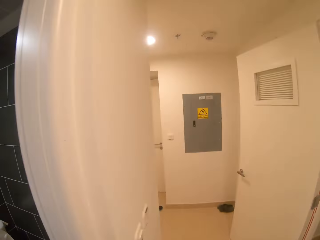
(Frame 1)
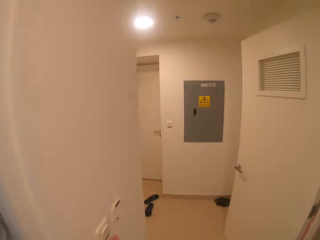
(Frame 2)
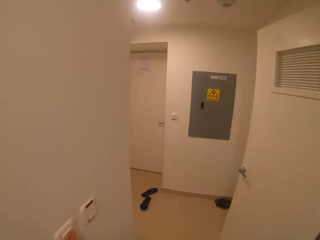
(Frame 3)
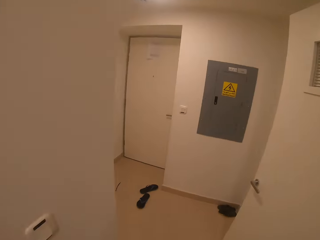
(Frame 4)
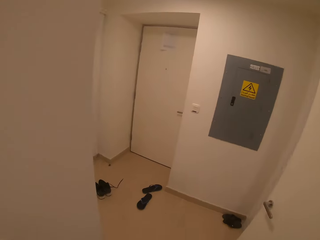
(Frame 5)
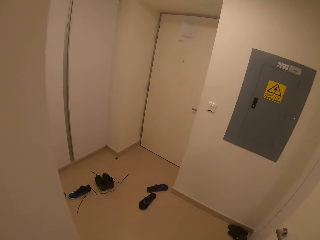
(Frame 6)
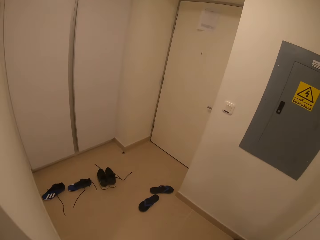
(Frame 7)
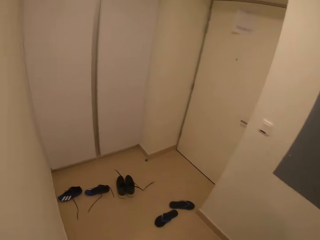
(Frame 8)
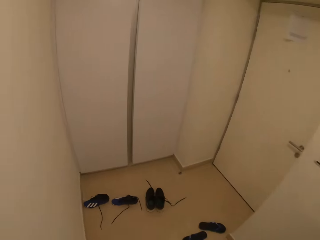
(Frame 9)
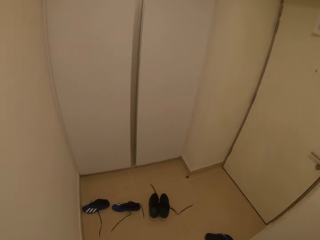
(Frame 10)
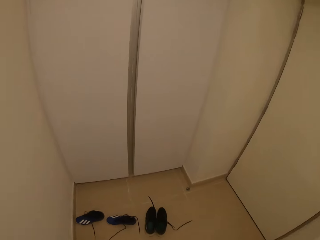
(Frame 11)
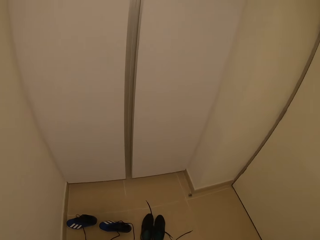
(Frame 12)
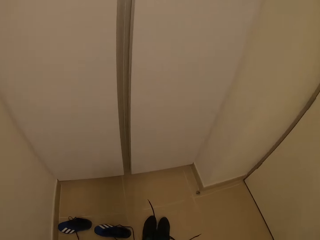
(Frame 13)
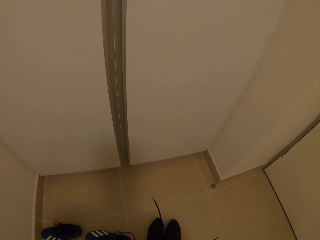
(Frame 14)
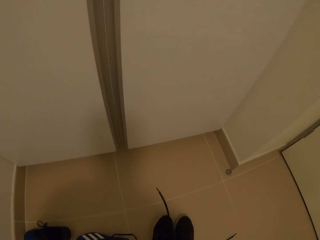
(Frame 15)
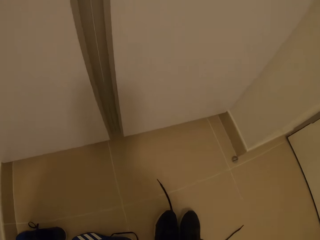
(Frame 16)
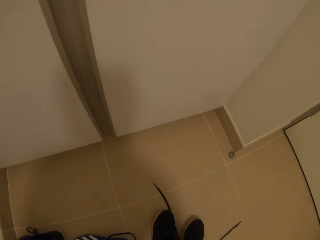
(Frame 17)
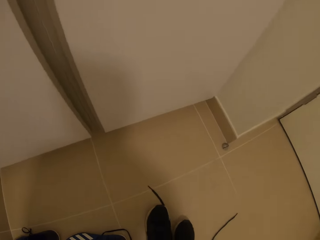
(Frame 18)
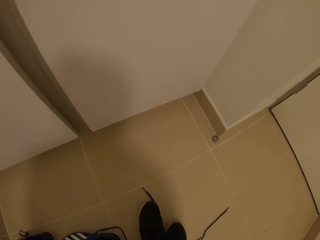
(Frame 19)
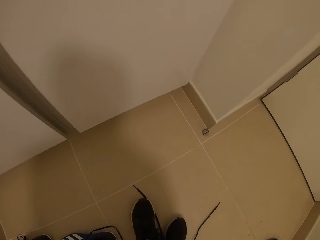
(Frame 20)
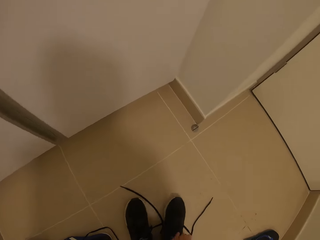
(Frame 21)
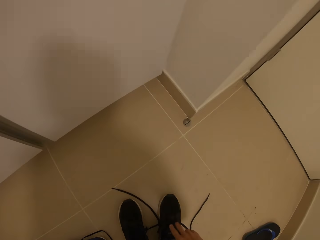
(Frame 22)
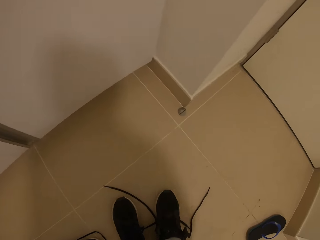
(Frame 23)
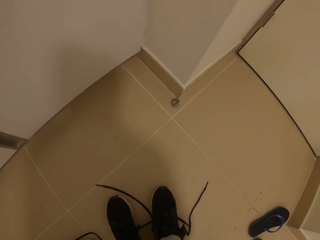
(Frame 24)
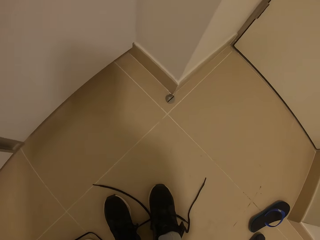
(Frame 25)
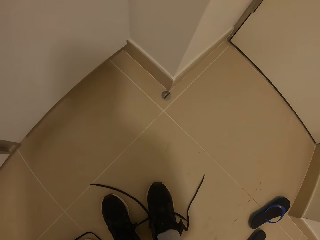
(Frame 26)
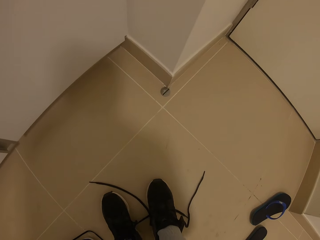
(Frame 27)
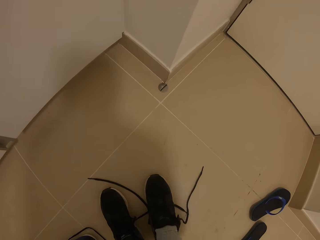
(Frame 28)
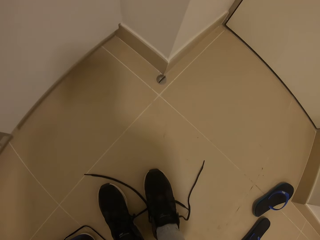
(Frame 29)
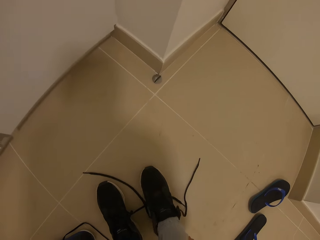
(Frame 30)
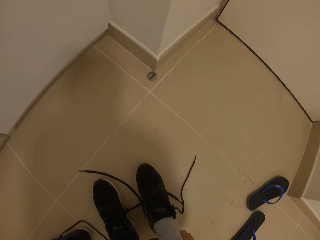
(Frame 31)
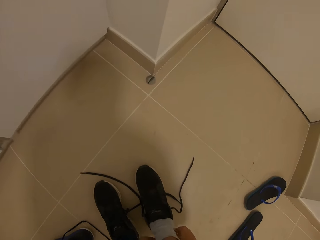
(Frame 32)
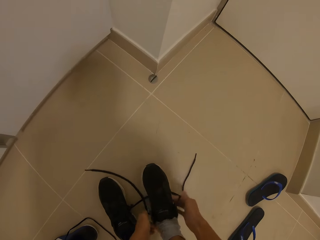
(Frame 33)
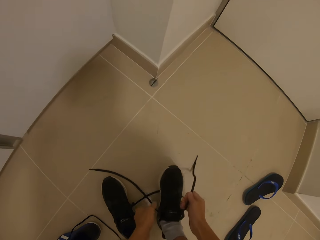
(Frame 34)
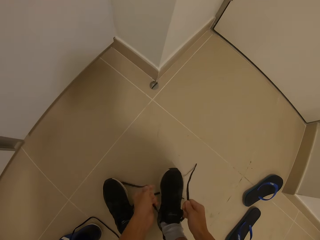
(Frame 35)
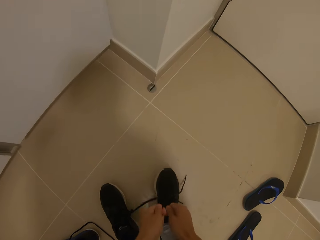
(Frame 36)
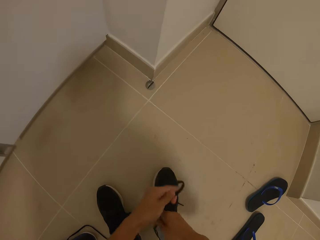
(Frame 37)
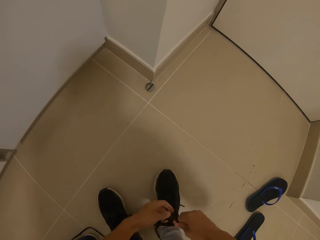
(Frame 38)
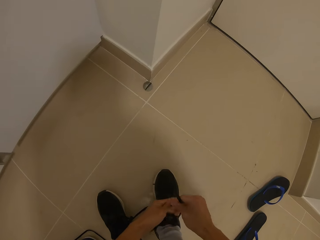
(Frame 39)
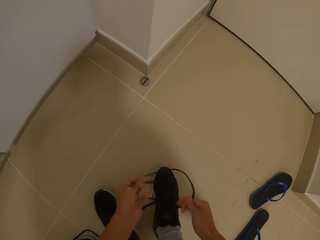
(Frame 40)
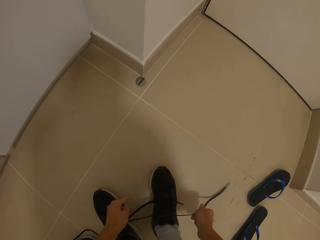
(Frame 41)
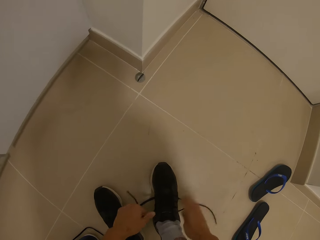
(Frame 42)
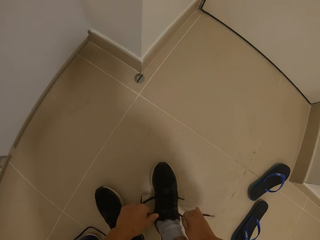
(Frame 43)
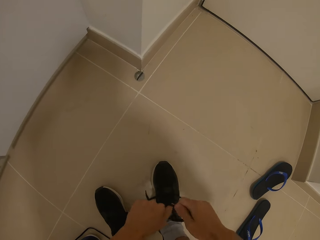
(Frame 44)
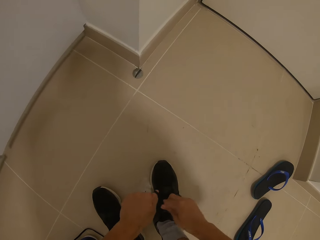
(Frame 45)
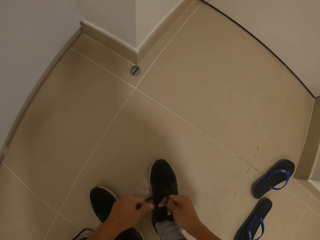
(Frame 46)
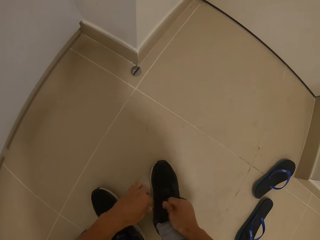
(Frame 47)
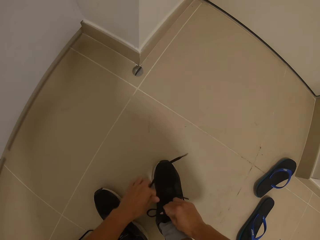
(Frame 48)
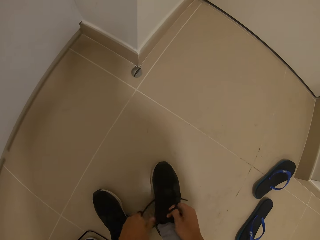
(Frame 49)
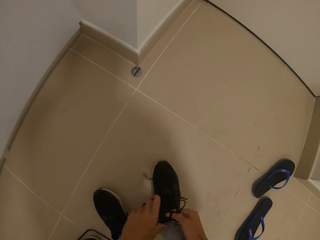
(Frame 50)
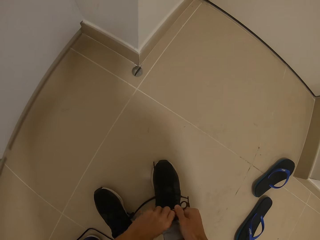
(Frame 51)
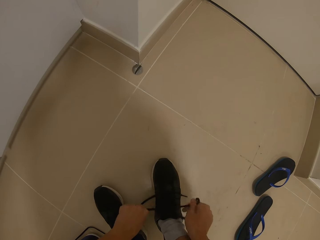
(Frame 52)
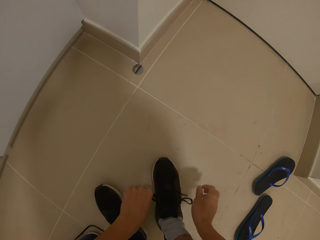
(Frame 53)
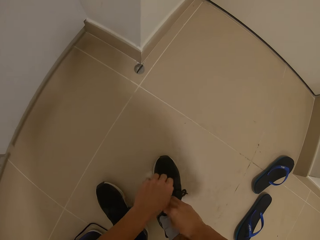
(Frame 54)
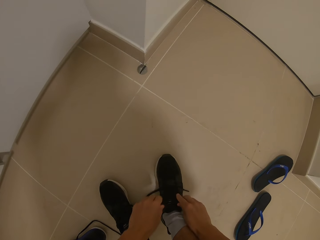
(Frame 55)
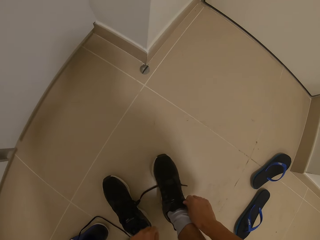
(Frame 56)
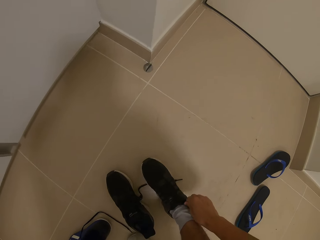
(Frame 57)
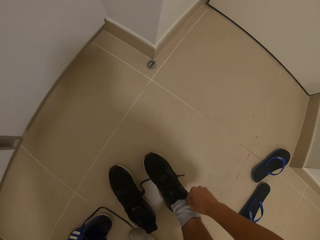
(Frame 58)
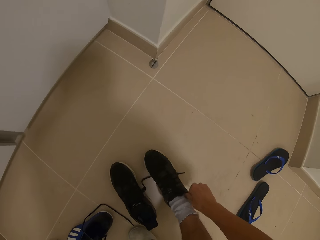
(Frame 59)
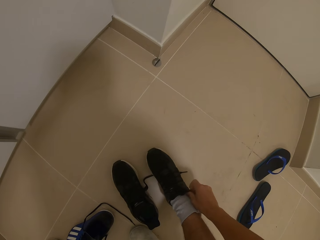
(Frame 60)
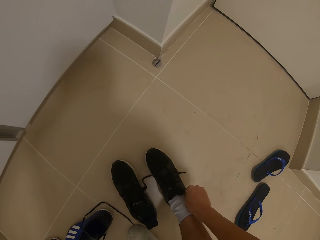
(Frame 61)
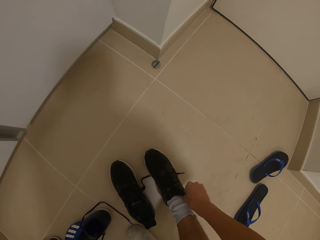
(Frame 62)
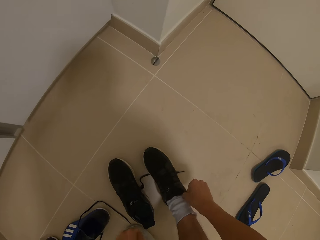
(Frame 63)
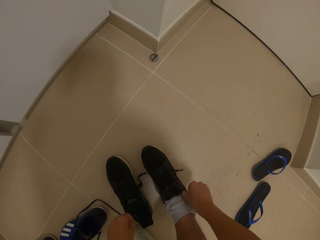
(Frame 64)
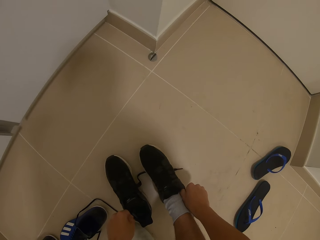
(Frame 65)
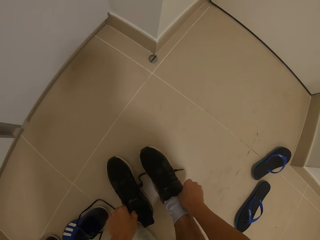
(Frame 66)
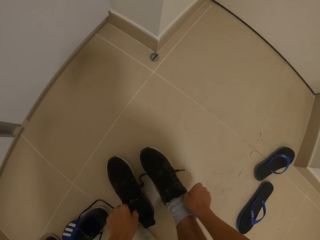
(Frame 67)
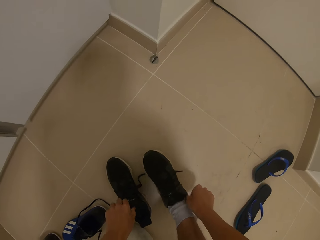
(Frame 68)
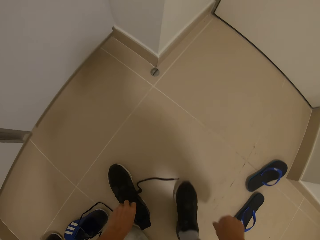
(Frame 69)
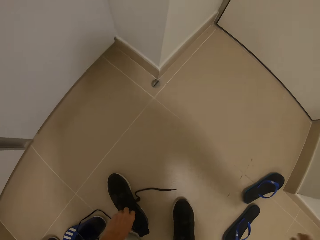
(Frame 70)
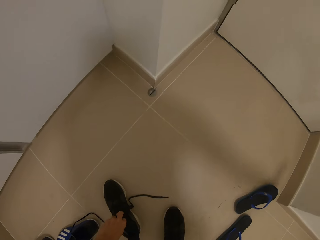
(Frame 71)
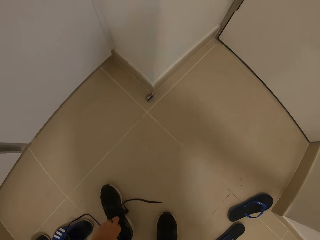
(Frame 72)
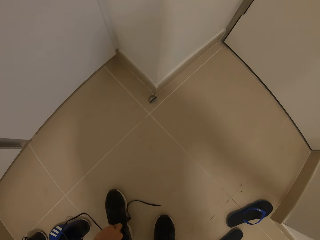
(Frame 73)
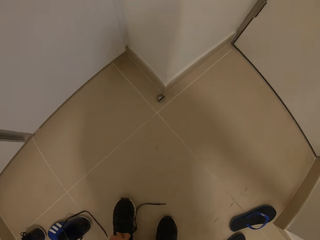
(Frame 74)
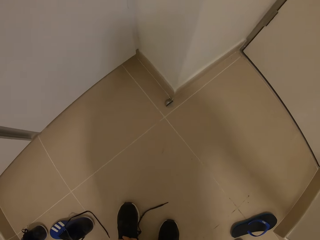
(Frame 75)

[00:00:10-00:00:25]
The camera wearer turns around. He walks around and bends down. He pulls the right shoe of a pair of sneakers on the ground with his right hand. He puts on the right shoe of the pair of sneakers on the ground. He ties the laces on the right shoe of the pair of sneakers on the ground with both hands. He tucks in the shoe laces in the shoe. He pulls the left shoe of the pair of sneakers on the ground with his left hand.

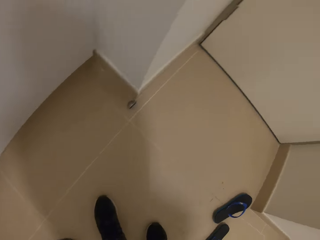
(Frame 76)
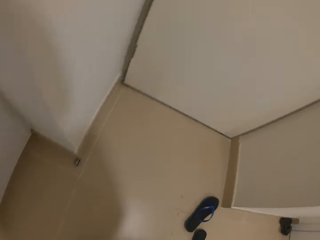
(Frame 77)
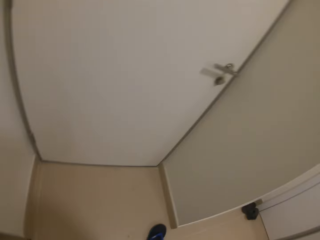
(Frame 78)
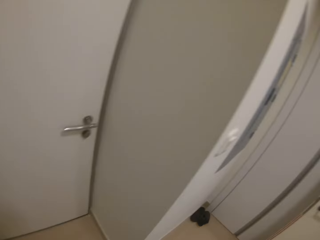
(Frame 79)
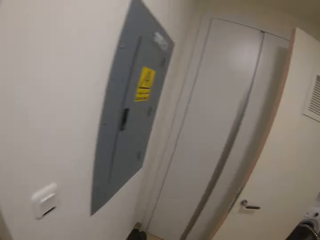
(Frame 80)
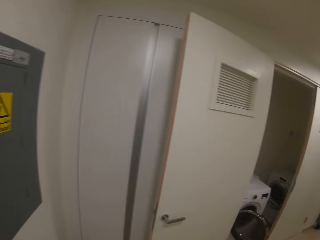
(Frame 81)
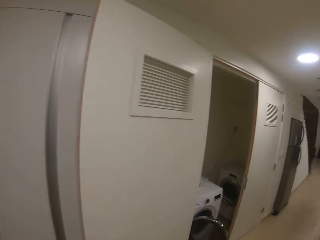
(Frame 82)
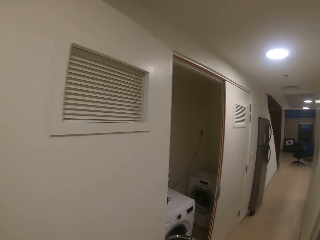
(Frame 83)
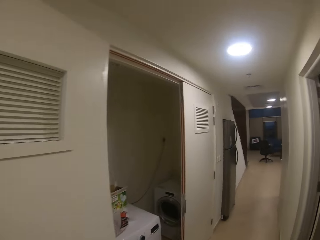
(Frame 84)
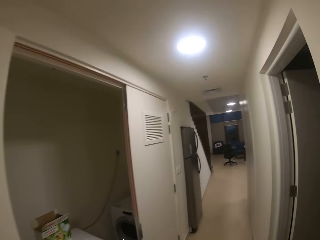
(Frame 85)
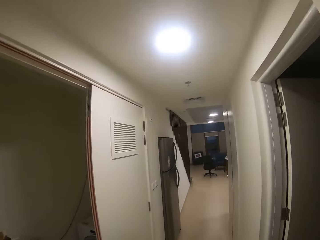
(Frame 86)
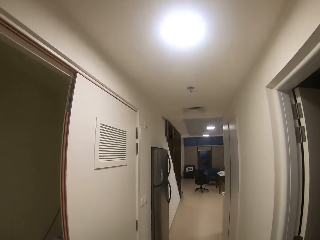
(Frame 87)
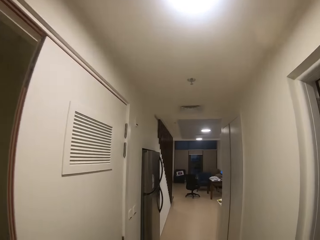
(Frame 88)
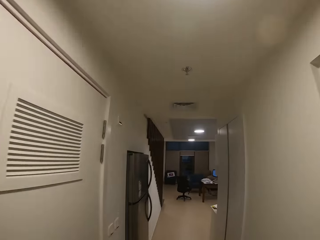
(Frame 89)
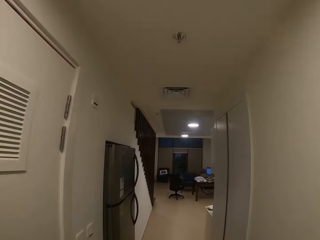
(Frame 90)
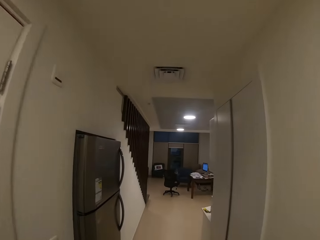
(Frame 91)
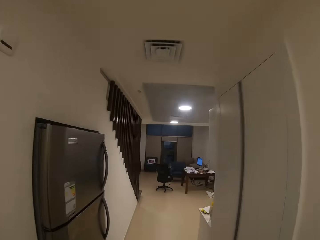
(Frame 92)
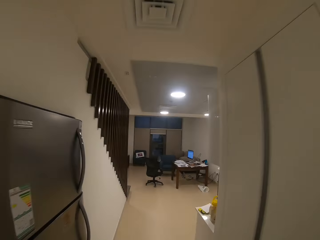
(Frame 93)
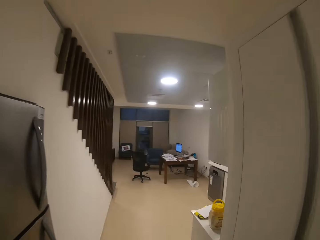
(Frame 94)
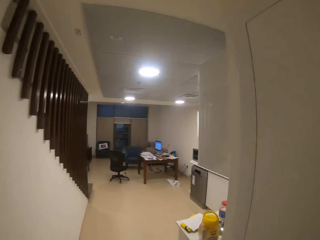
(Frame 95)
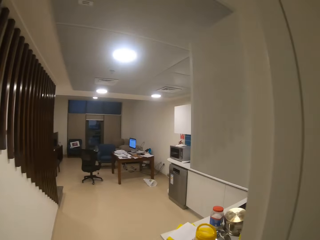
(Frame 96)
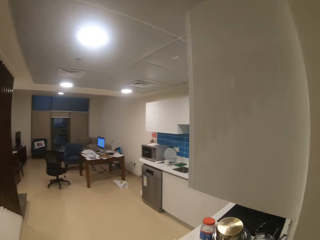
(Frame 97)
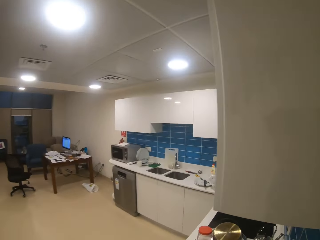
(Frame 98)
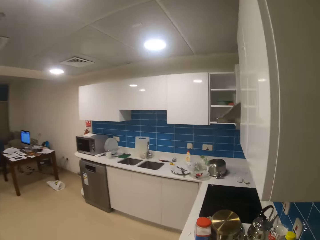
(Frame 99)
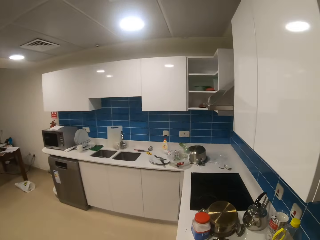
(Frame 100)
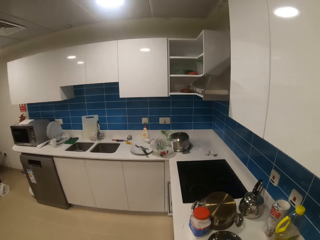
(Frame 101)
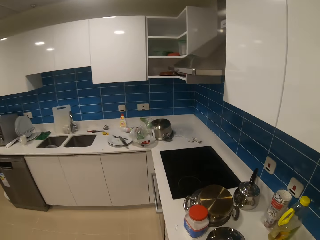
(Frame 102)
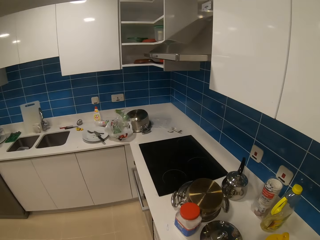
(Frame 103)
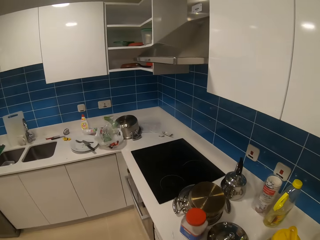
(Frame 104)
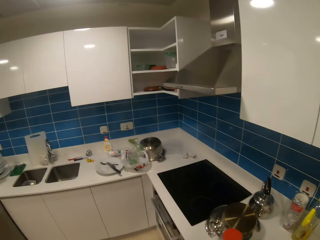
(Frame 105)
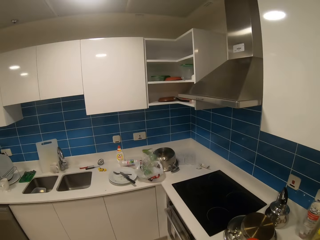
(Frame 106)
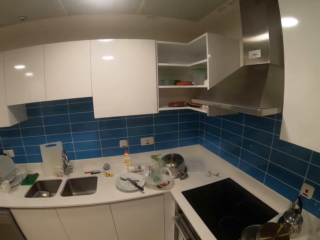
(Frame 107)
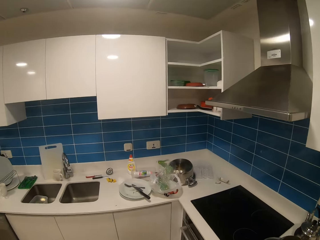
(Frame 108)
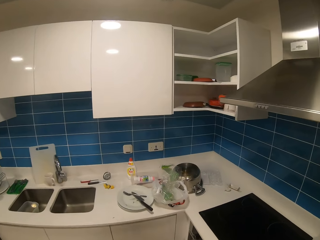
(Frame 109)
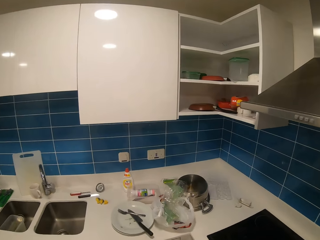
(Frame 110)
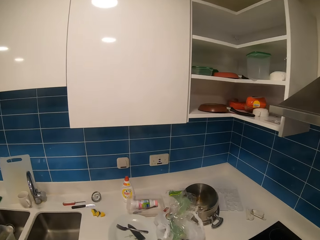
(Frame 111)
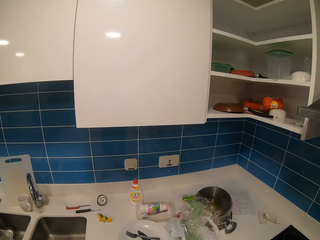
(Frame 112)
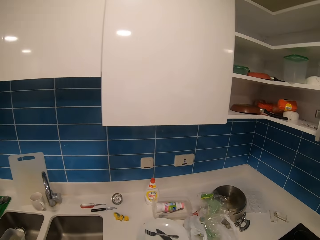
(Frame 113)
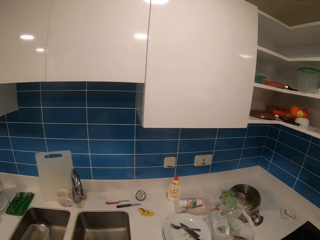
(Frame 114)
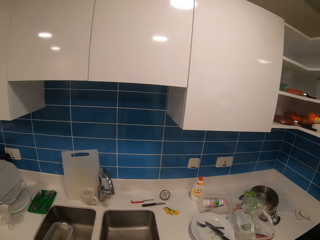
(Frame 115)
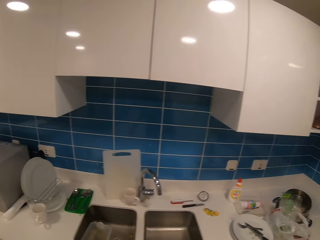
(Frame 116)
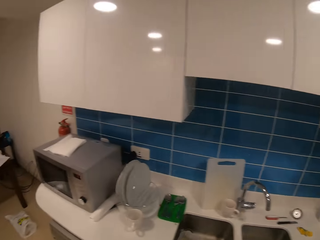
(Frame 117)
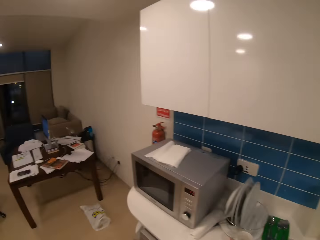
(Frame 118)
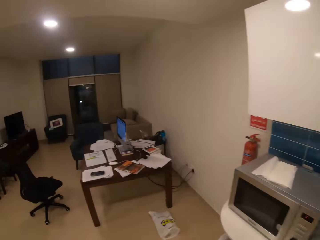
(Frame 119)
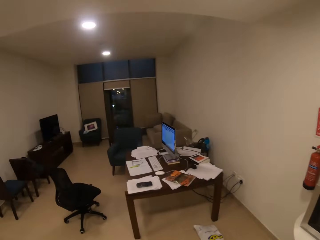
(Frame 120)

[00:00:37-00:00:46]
The camera wearer turns around. They walk to a drawer in a living room. They turn around.
